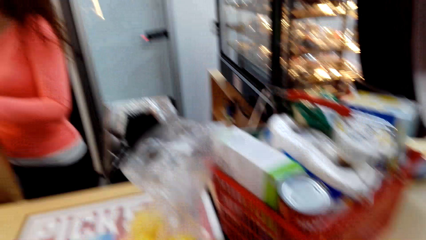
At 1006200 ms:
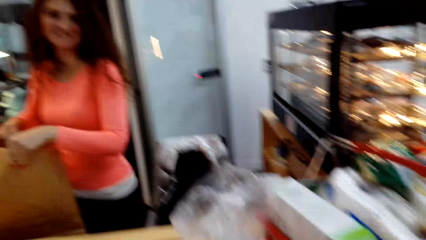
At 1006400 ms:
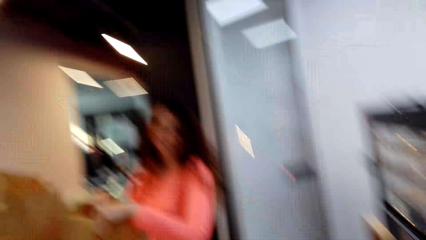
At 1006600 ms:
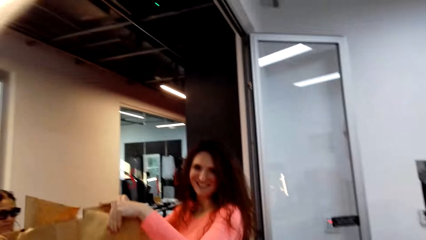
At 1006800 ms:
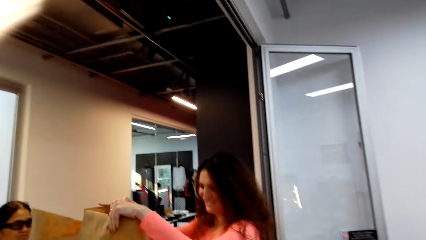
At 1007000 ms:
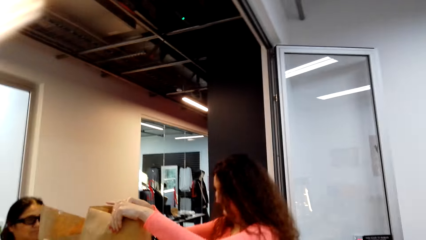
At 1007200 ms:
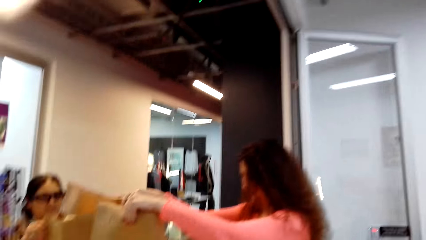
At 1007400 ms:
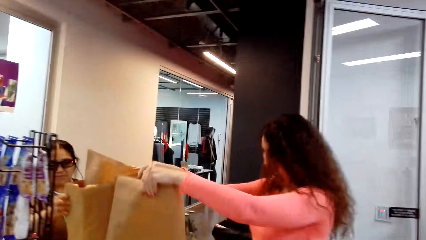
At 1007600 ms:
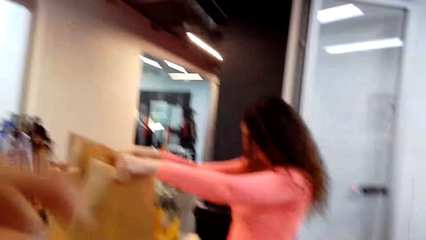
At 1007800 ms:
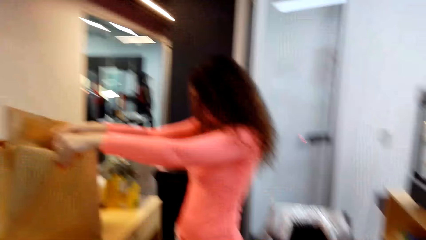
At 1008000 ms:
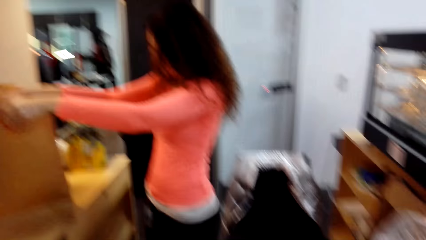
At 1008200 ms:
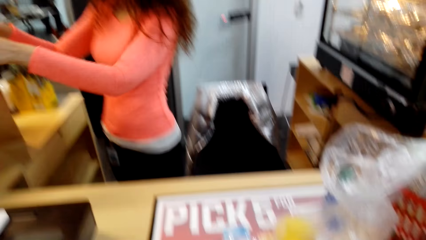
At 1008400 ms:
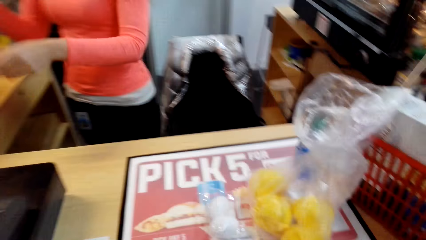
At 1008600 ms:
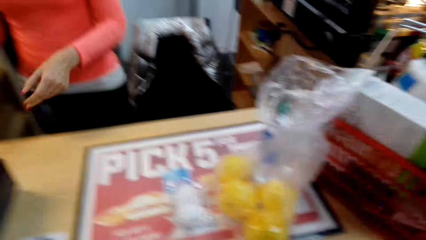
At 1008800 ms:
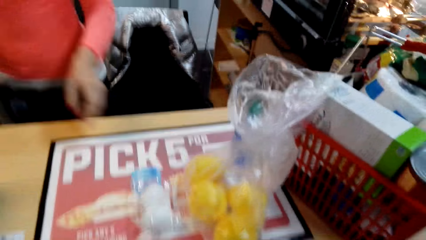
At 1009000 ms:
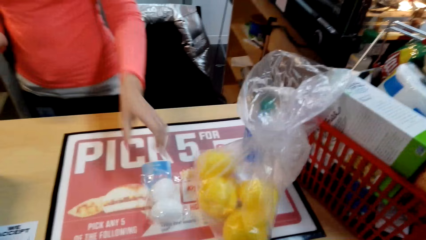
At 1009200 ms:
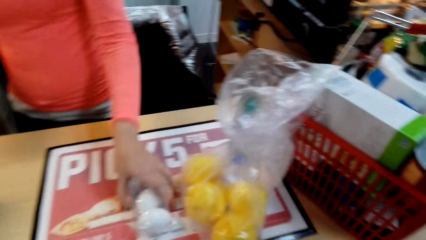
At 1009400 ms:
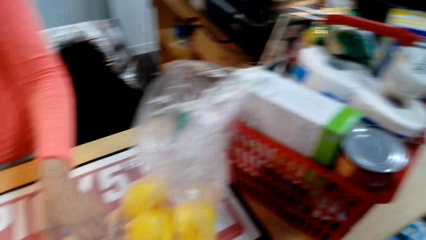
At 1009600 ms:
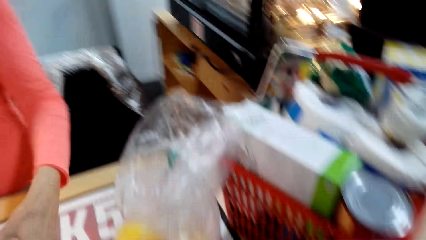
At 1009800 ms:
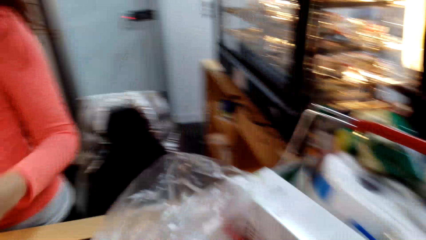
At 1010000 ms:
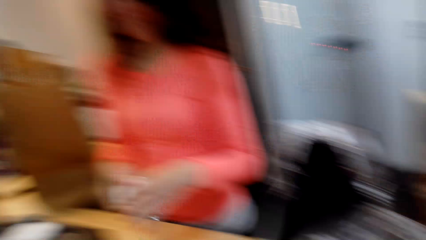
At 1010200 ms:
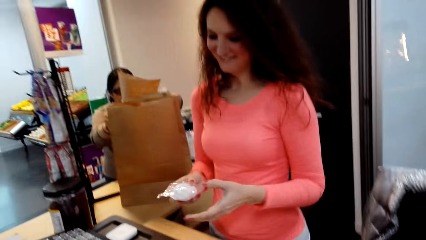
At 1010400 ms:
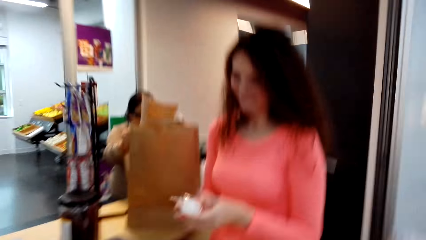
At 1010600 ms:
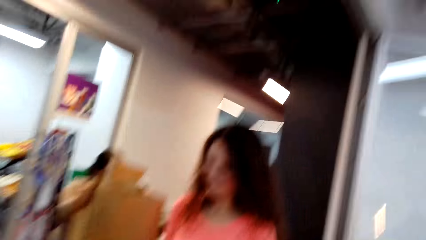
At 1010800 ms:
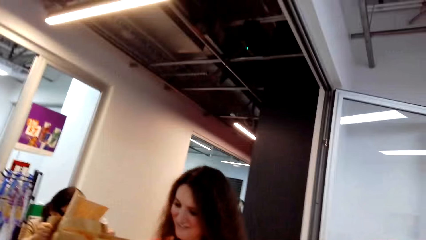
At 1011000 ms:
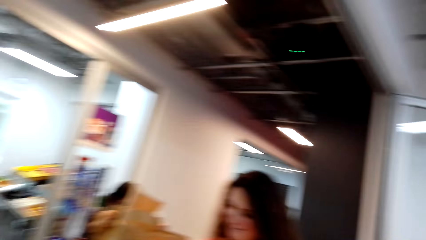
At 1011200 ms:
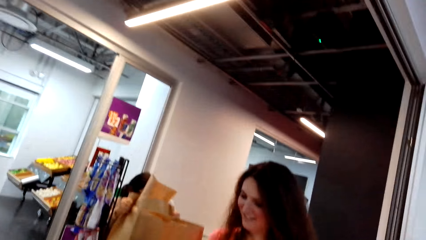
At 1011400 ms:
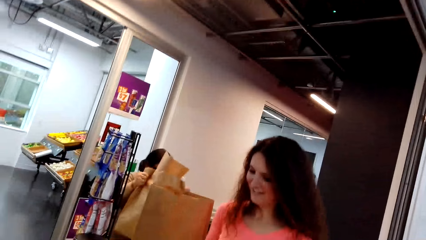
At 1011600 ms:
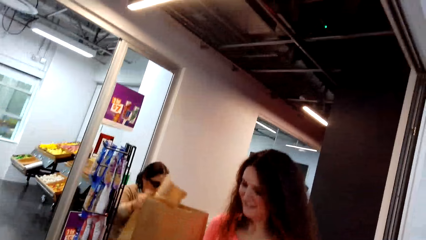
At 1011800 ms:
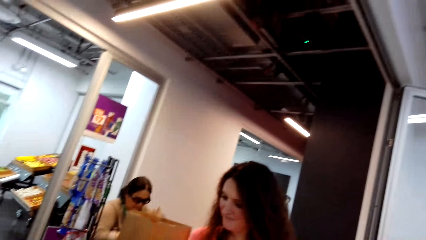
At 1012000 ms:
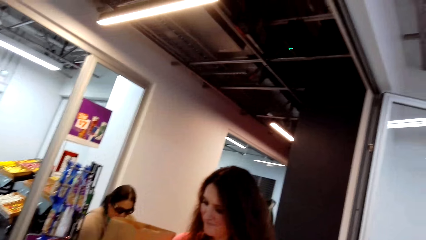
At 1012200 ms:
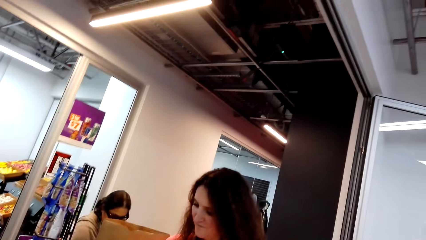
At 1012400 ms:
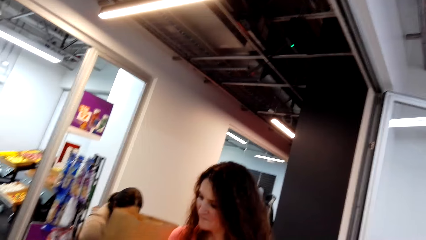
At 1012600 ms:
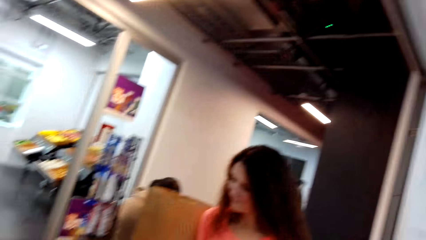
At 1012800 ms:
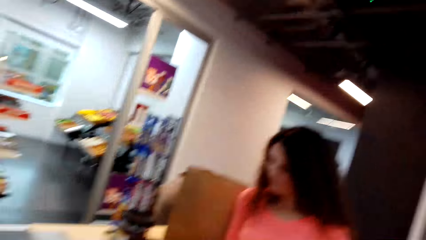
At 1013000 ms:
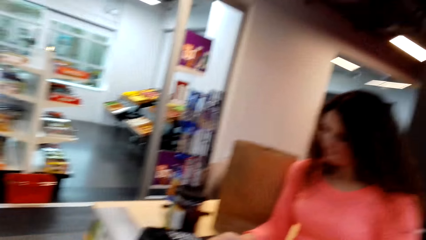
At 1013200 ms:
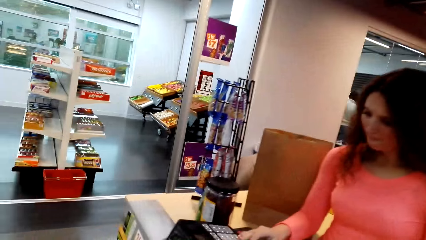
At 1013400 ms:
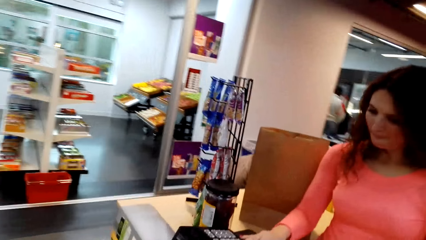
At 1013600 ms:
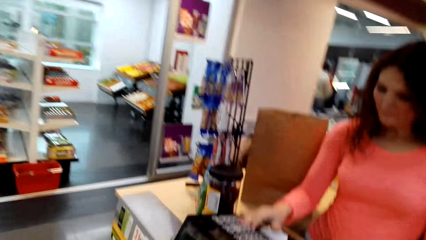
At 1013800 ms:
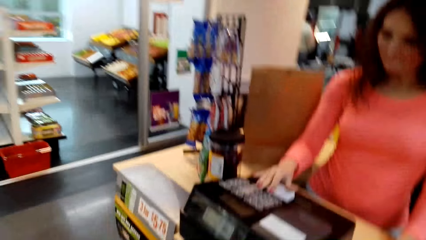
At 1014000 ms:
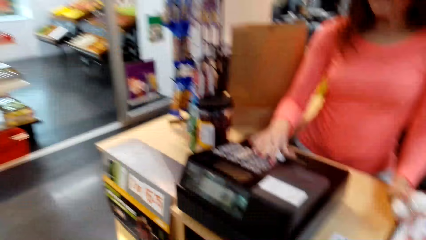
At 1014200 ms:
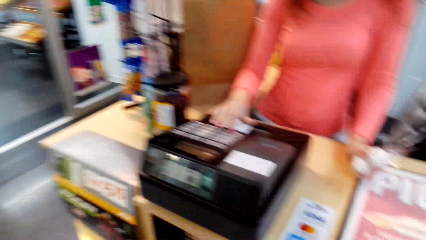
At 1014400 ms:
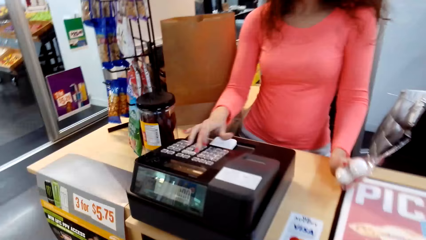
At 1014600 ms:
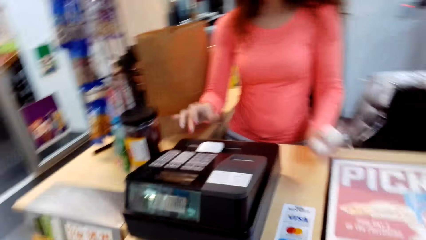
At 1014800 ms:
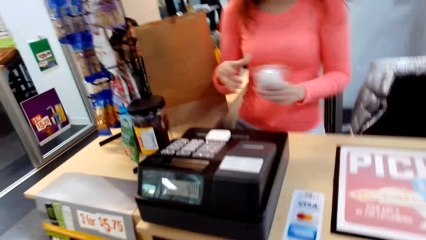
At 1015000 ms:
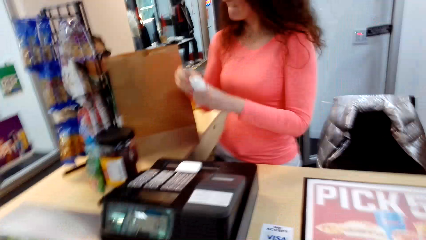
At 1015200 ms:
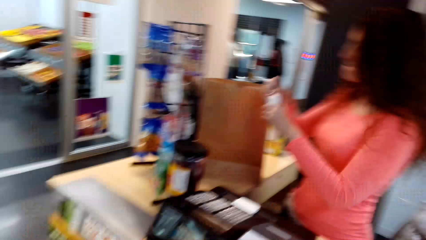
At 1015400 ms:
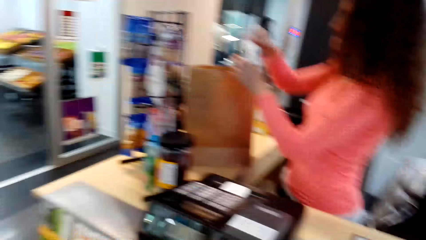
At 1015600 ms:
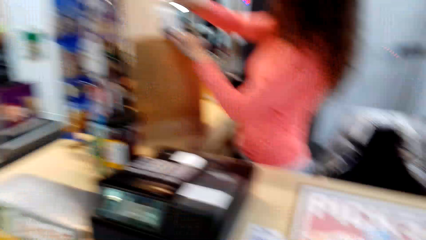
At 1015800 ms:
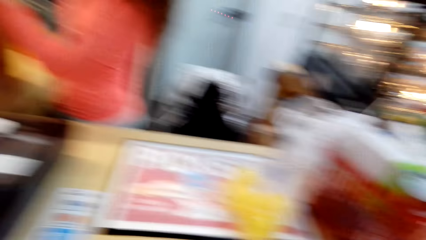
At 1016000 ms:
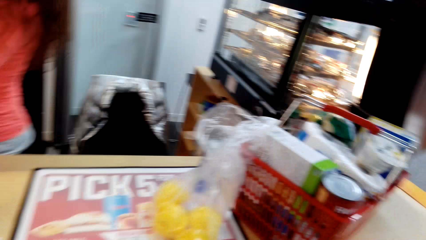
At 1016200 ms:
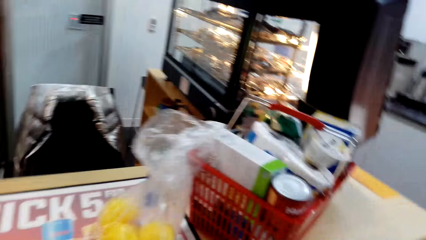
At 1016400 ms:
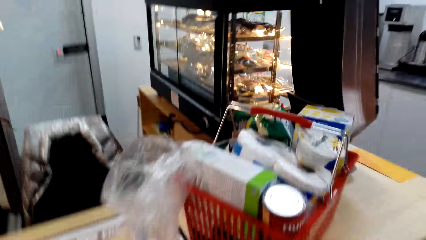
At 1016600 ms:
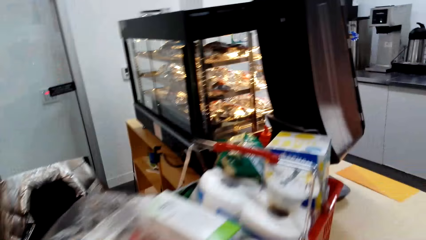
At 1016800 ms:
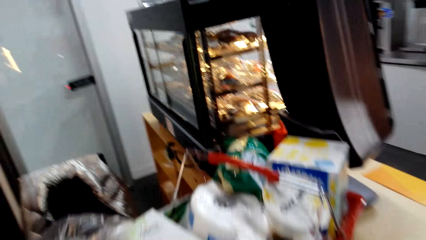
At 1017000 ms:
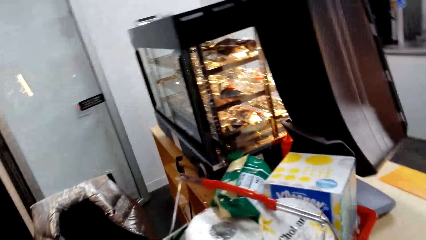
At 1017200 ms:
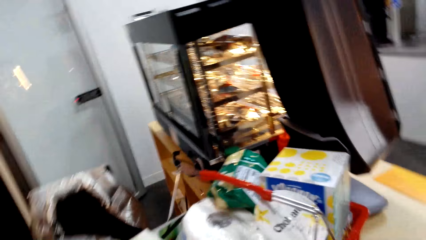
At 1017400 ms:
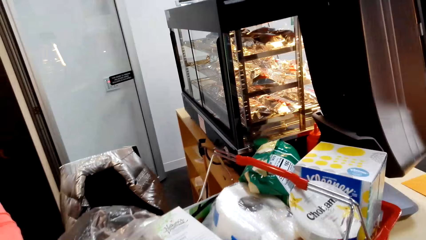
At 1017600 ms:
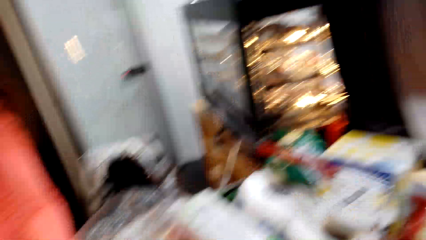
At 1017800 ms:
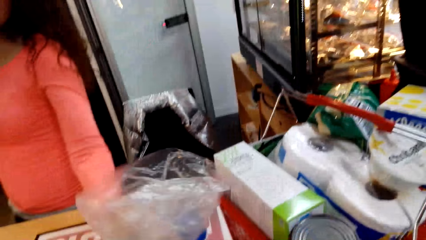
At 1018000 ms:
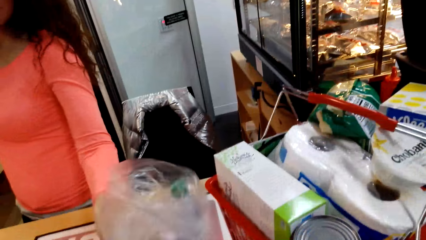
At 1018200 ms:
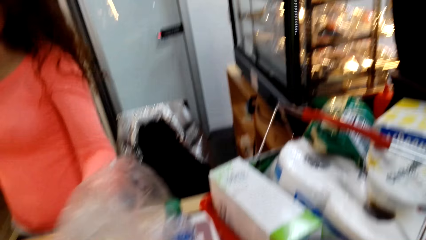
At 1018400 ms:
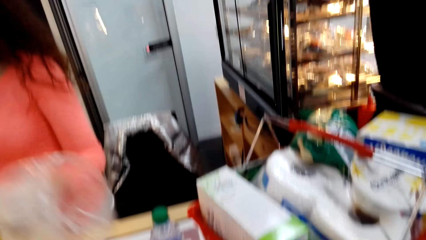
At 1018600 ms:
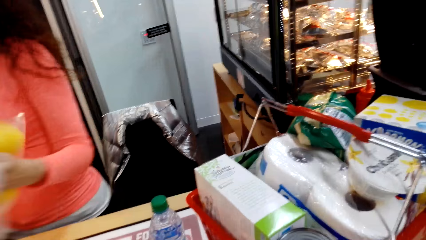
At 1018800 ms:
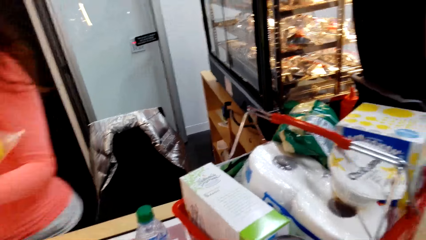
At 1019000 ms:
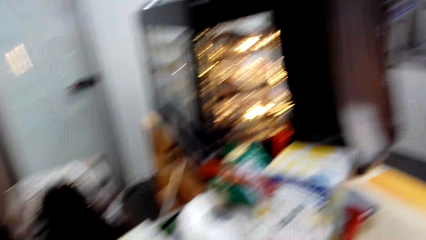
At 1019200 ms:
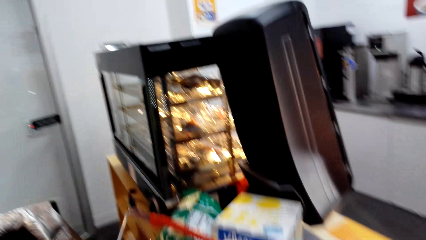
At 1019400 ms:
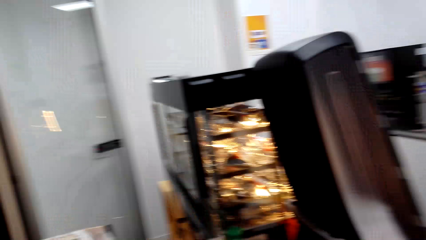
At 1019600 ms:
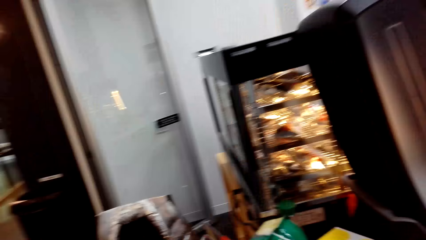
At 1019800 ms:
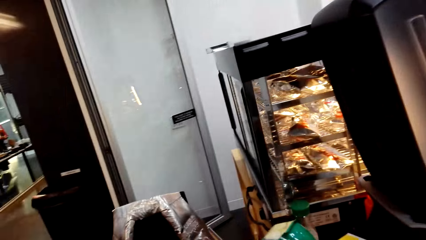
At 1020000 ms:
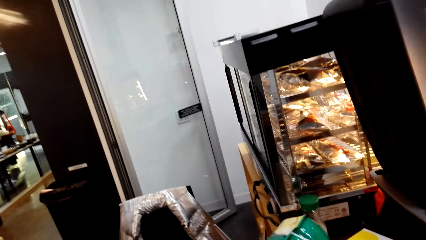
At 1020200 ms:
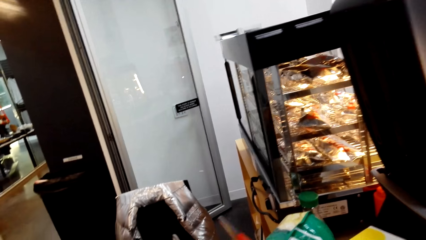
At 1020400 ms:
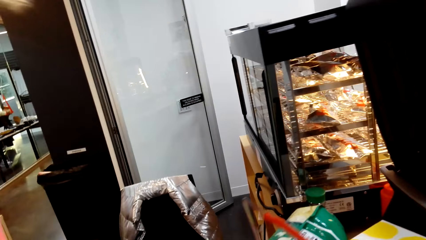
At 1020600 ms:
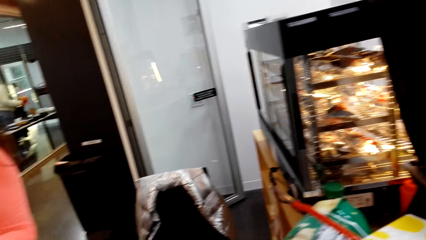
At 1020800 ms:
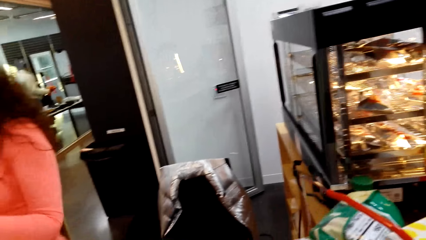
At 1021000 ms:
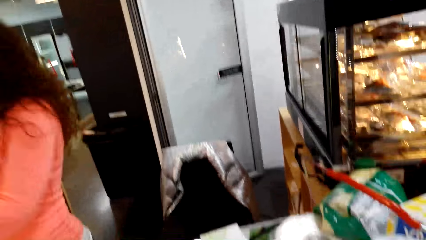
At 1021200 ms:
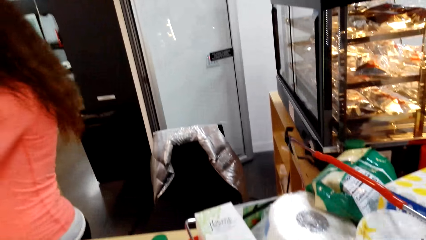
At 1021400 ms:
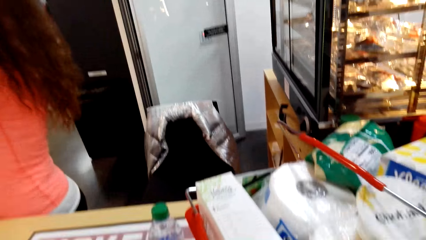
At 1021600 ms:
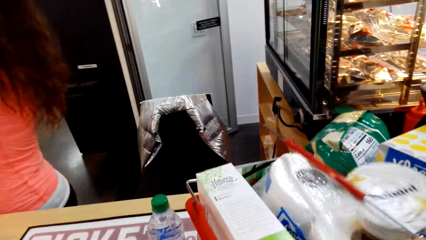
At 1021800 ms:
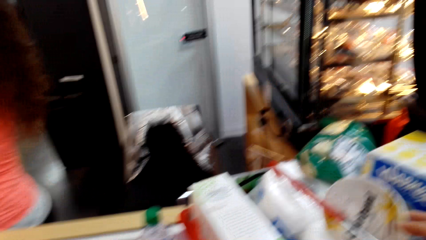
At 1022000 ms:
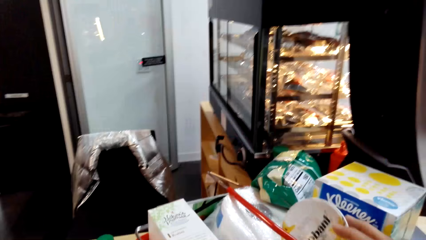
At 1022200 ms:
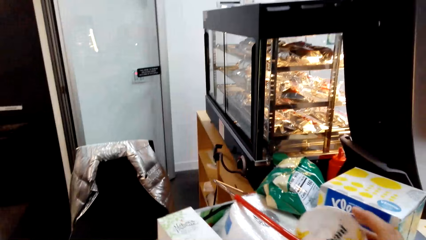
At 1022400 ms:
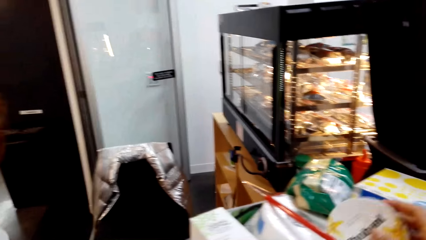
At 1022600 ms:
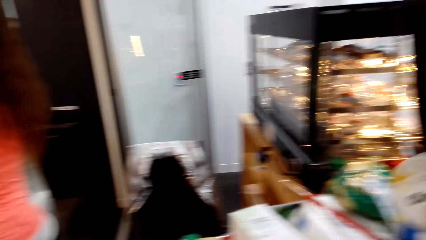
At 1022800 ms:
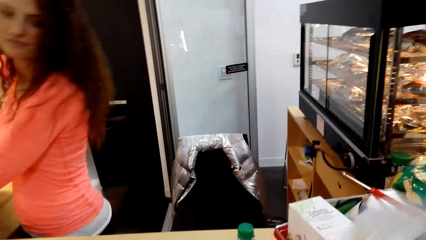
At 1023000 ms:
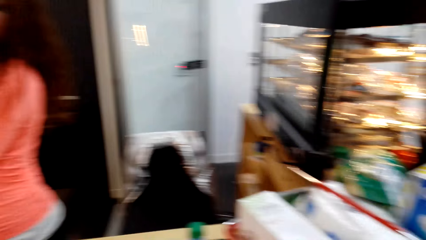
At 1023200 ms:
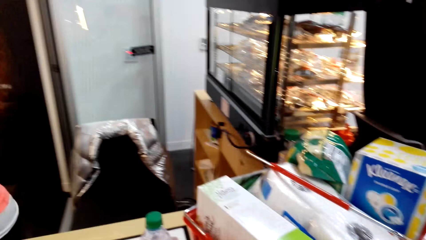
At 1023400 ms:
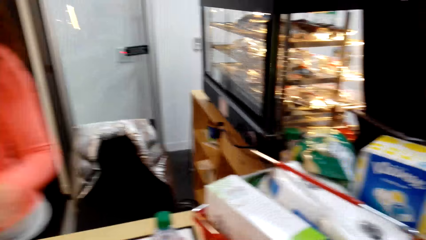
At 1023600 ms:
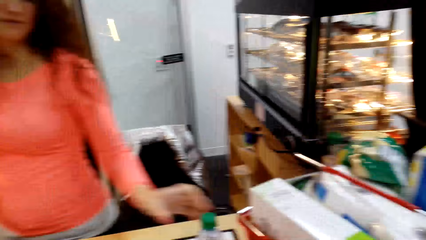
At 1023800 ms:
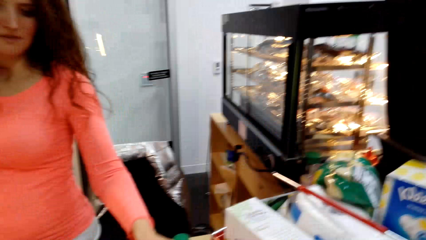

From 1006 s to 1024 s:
A woman holds the bag with both hands. The woman puts an item in the paper bag, picks an item from the table, pulls a bottle with her left hand, and holds something with both hands. The woman taps on the machine with her right hand and puts an item in the paper bag. The camera wearer turns a little. The woman grabs the polythene bags with her left hand. The camera wearer touches a container inside the basket.
